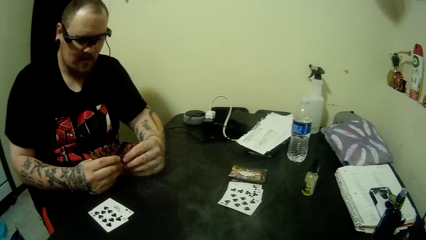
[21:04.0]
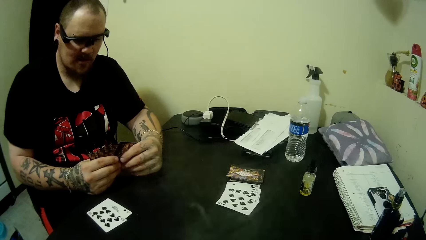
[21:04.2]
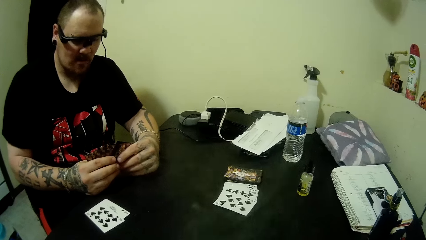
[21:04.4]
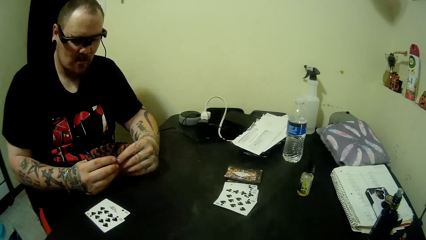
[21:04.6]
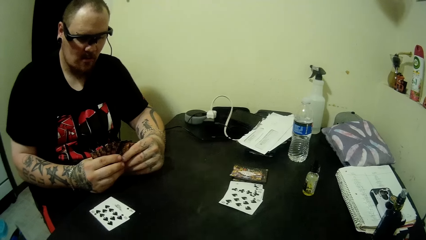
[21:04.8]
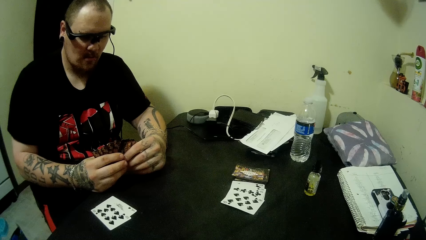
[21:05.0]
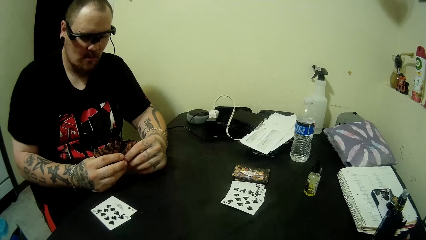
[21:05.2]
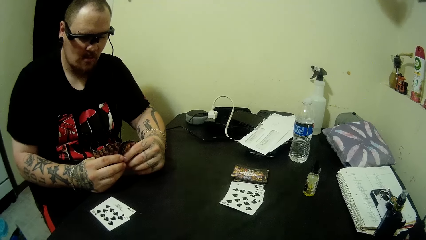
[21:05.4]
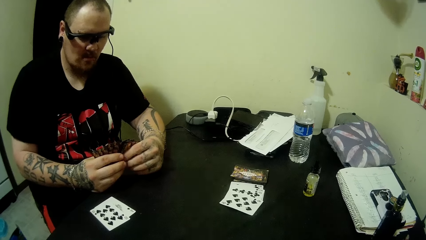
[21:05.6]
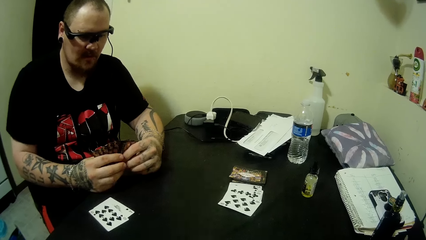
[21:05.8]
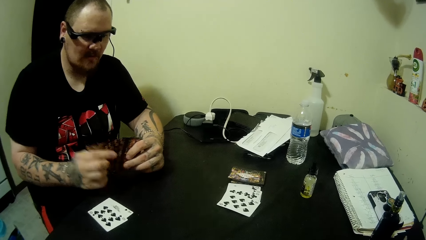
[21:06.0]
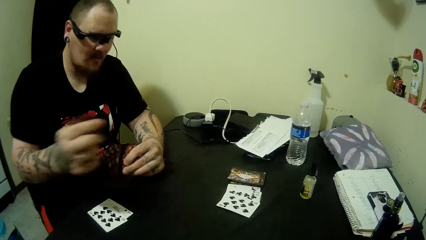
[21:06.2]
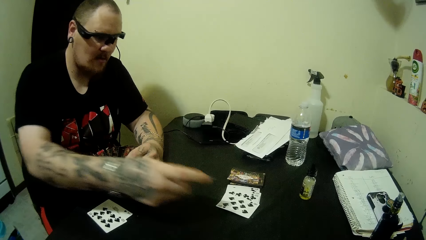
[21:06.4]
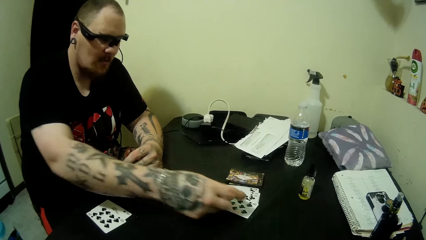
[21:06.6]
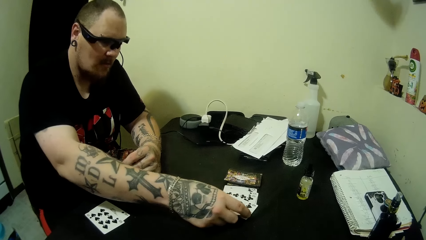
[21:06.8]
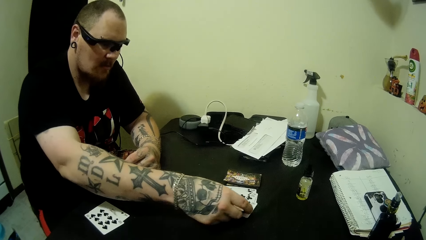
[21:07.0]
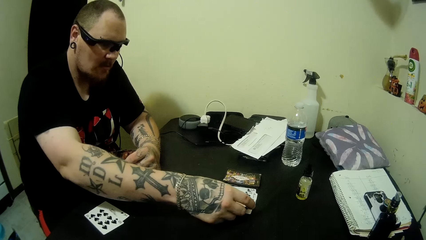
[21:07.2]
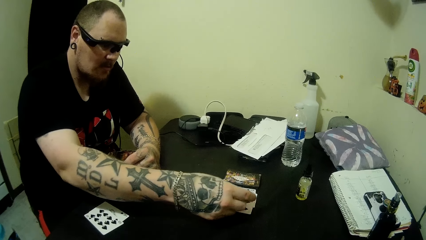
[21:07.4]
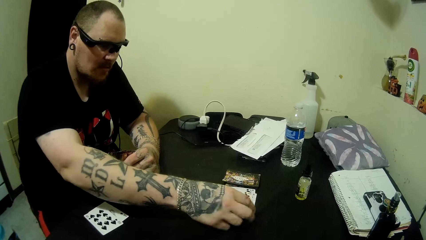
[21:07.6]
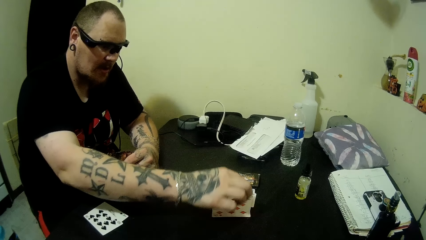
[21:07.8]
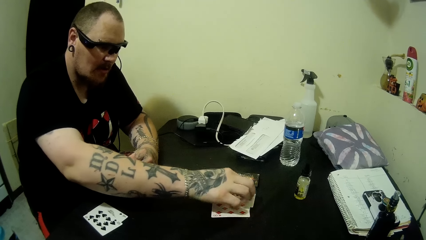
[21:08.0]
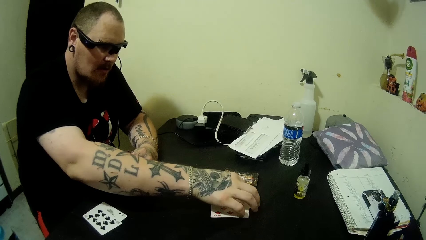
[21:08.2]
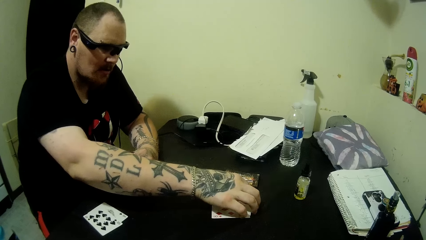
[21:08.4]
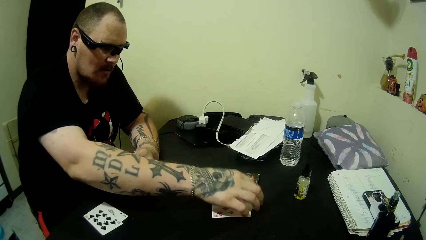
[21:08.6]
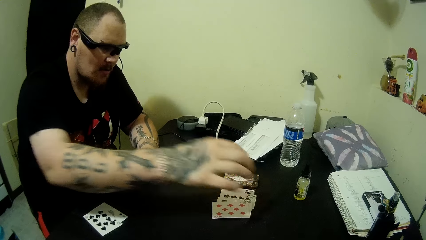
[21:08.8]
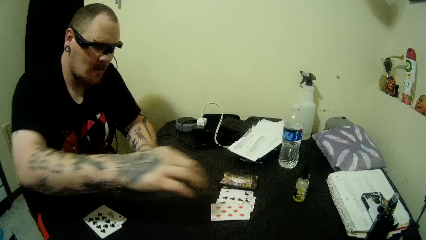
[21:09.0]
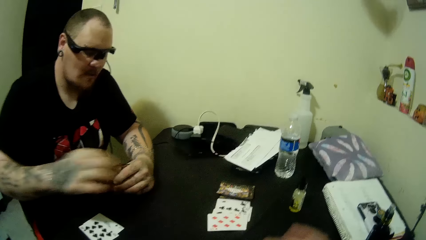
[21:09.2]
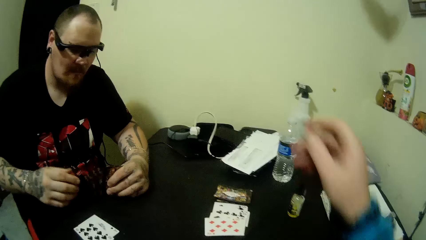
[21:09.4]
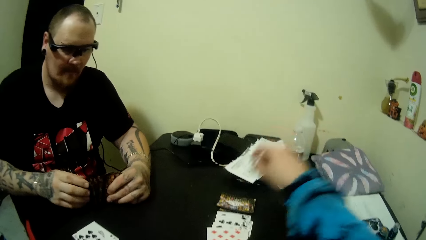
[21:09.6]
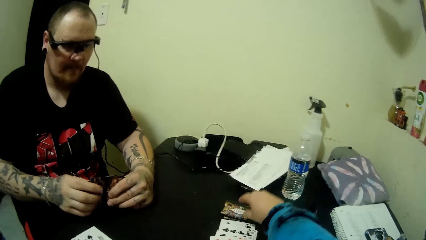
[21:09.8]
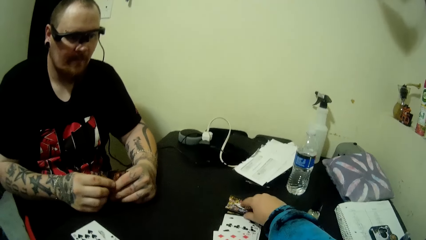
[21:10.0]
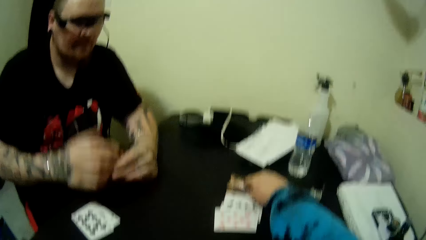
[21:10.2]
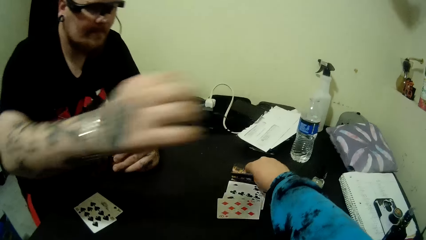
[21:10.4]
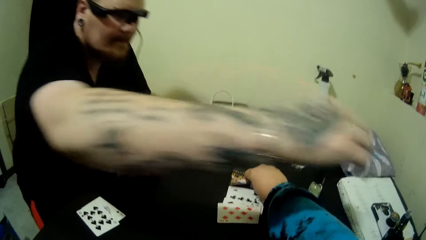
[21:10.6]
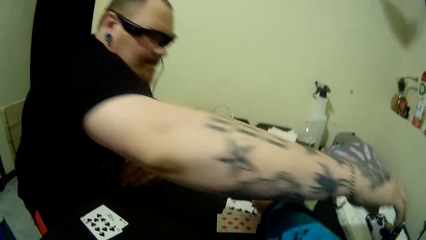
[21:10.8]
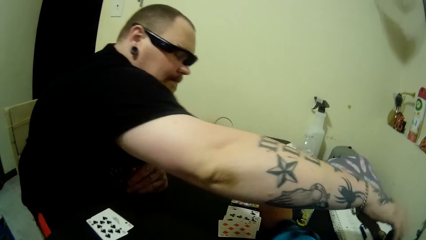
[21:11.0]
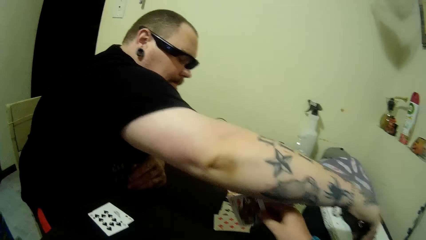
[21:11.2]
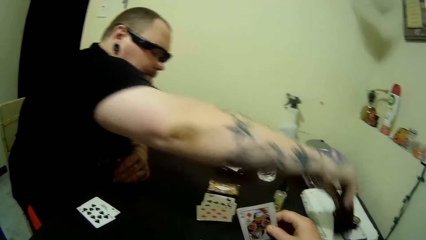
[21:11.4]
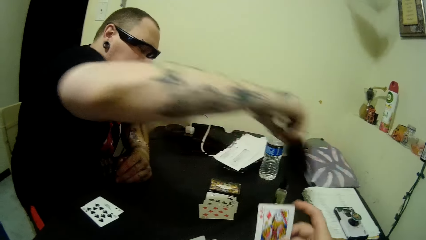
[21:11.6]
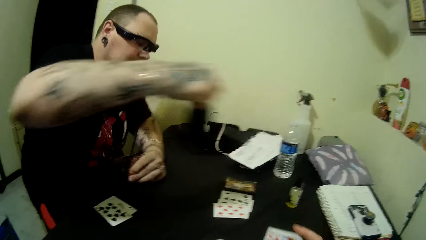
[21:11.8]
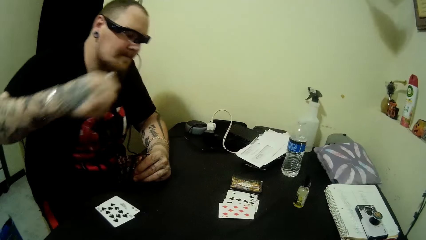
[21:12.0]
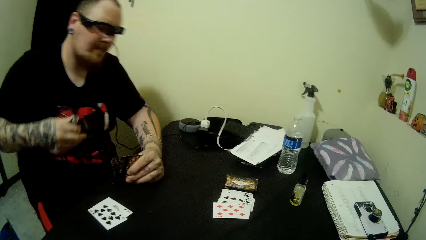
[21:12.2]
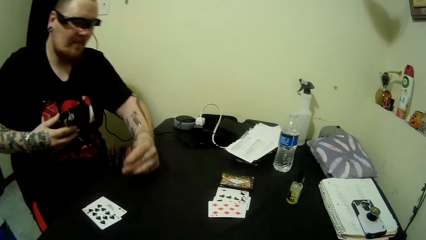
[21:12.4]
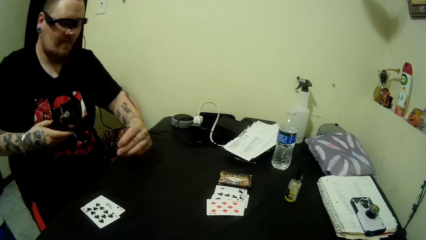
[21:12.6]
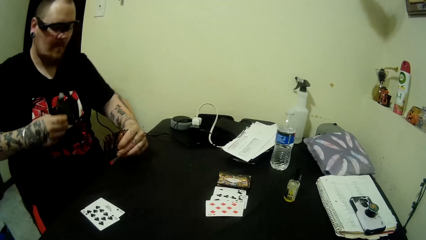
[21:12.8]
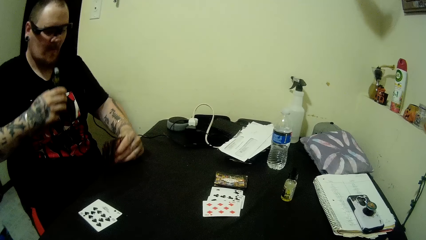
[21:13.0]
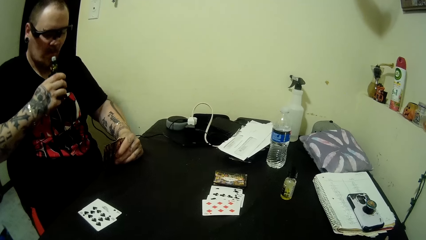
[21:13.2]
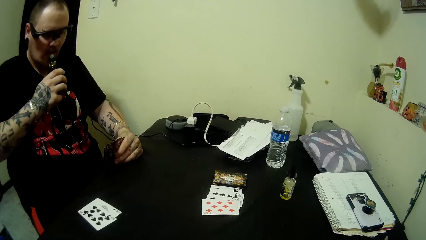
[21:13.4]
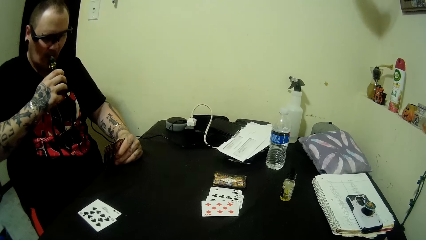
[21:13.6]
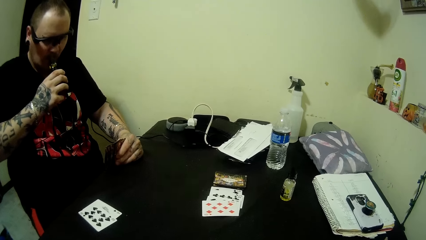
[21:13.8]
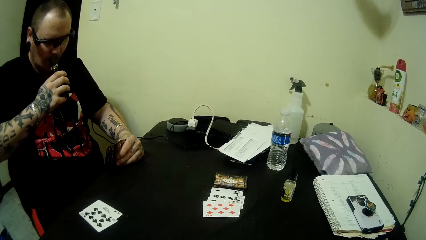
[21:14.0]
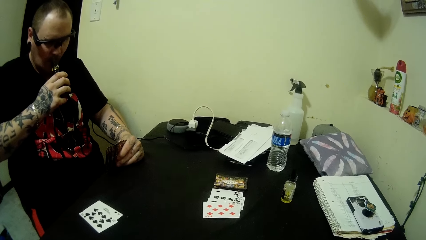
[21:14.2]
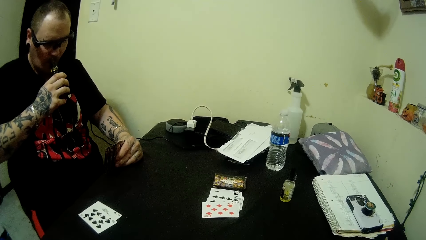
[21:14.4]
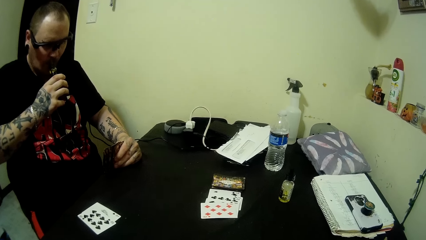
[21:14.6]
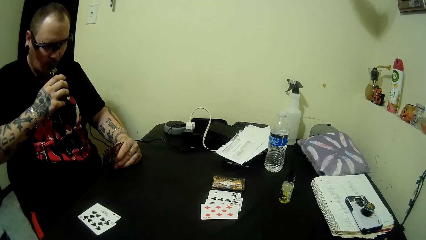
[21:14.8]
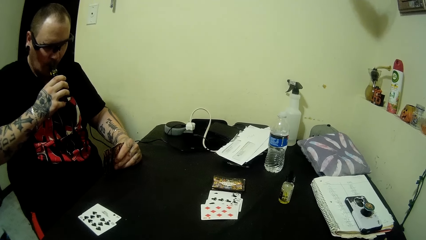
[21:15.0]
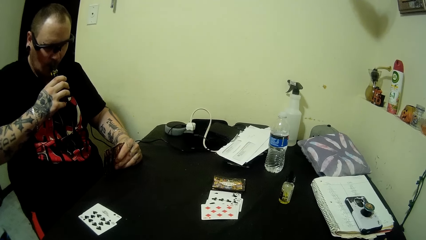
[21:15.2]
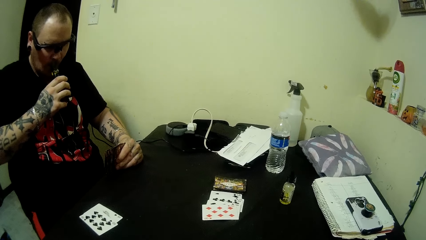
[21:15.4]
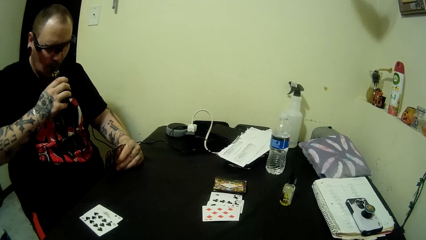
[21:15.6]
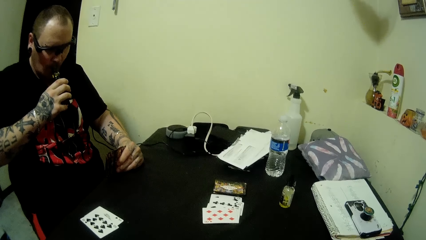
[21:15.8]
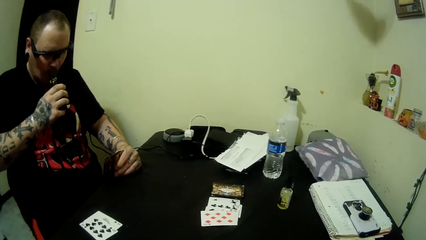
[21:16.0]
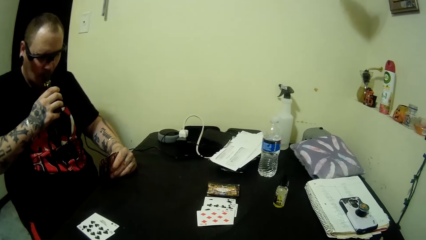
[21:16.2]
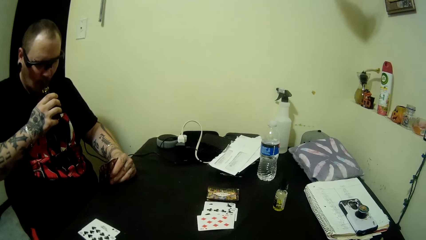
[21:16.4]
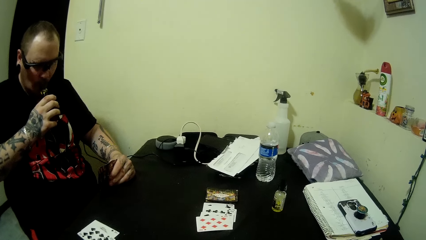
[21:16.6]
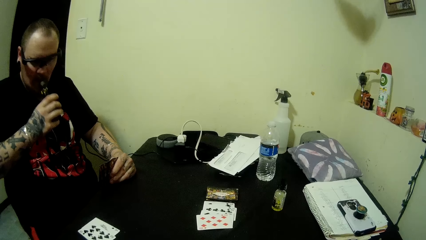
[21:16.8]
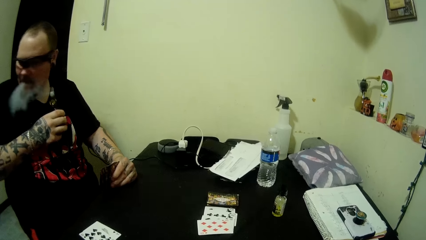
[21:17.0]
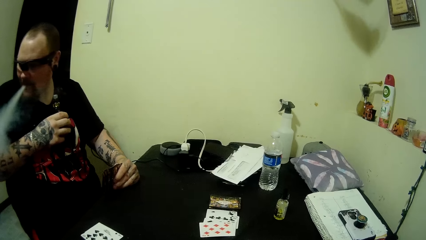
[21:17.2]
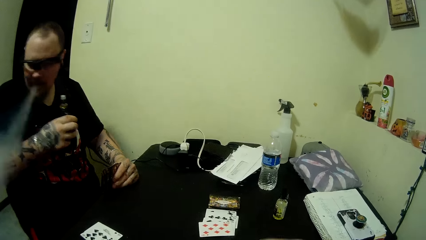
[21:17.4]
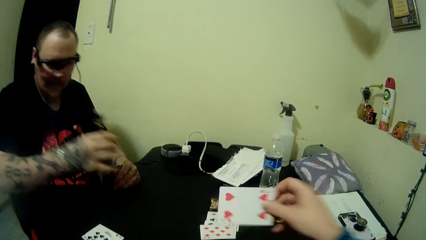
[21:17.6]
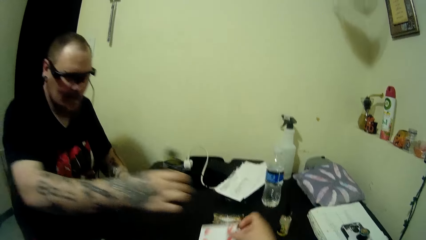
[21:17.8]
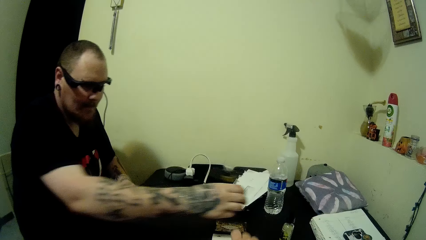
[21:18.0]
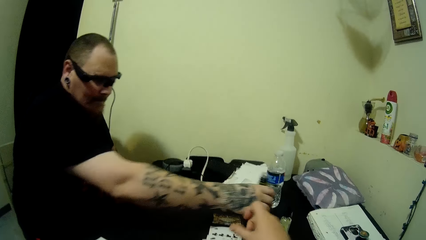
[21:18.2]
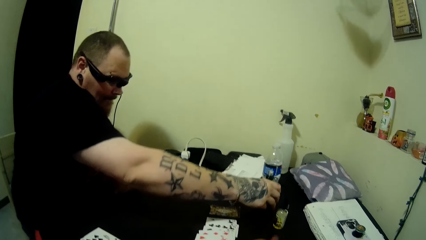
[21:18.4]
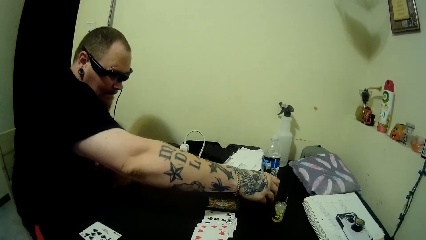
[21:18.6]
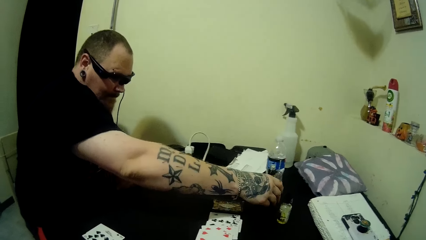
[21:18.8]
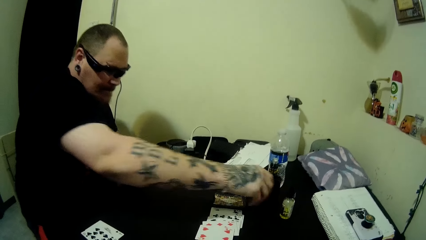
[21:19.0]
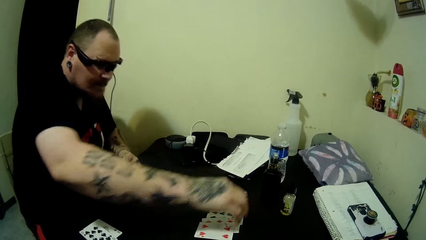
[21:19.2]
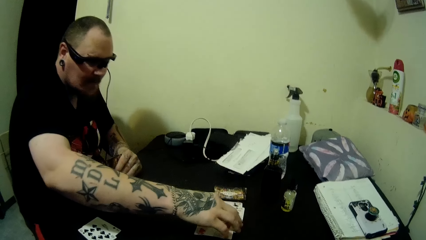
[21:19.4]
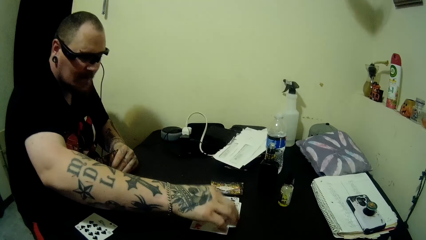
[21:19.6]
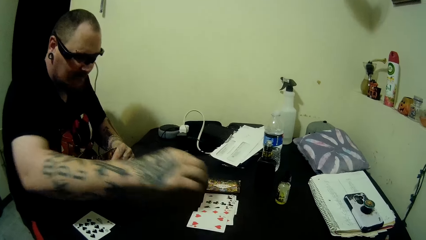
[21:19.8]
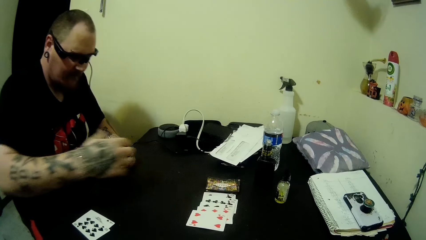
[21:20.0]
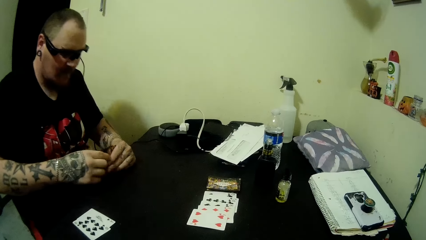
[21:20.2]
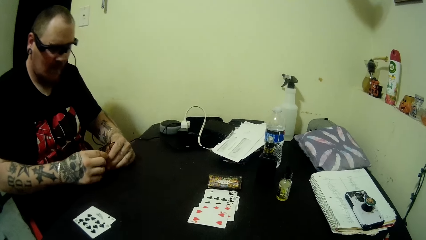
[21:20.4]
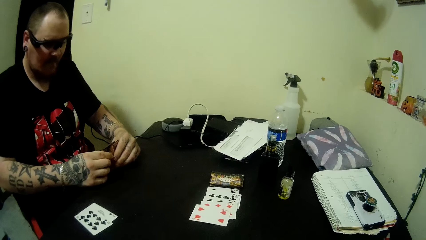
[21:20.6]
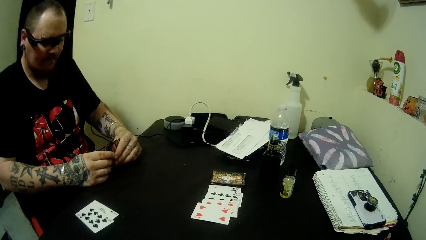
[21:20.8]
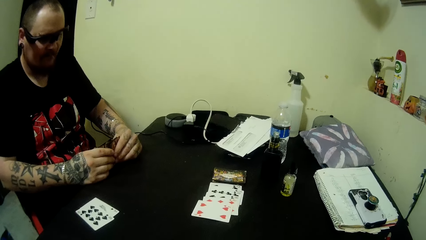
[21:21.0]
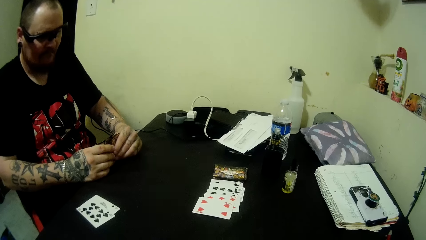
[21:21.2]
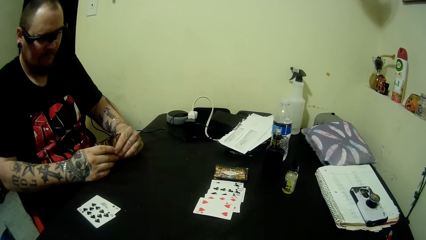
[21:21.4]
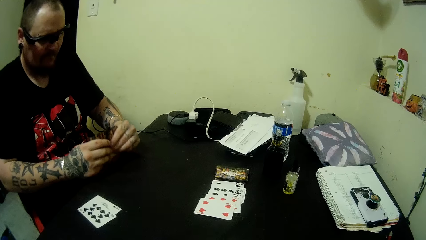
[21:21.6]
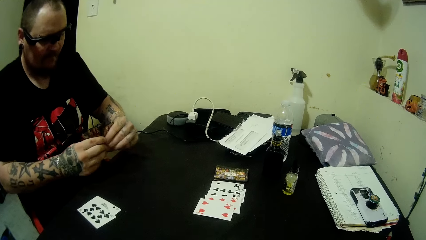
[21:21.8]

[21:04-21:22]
The man plays a card on the table. The man touches the cards on the table. The camera wearer picks a card from the stack of cards on the table with her right hand. The man picks the shisha bottle from the table in front of the camera wearer with his right hand. The man inhales the shisha with his mouth, exhales shisha fumes from his mouth, and drops the shisha bottle on the table. The camera wearer places a card on the table. The man touches the cards on the table with his right hand.
